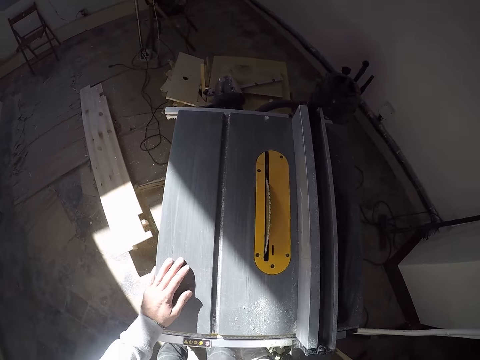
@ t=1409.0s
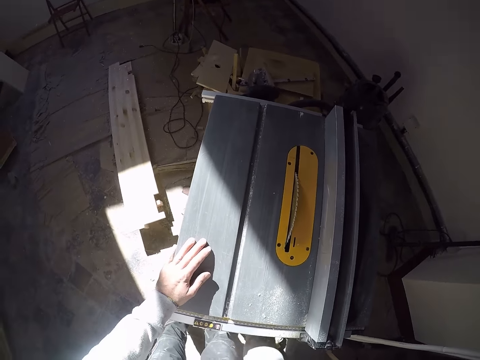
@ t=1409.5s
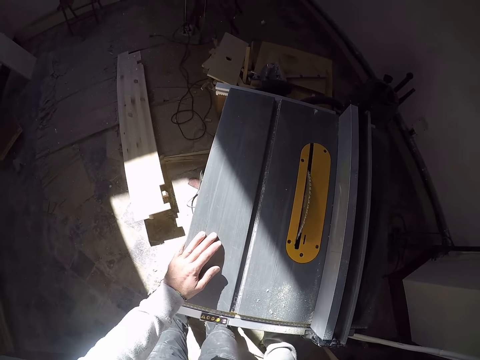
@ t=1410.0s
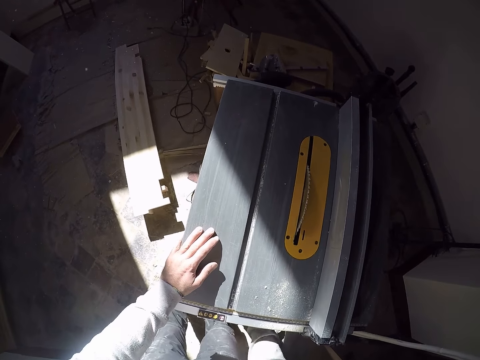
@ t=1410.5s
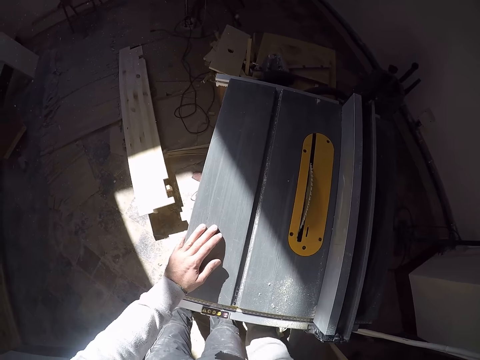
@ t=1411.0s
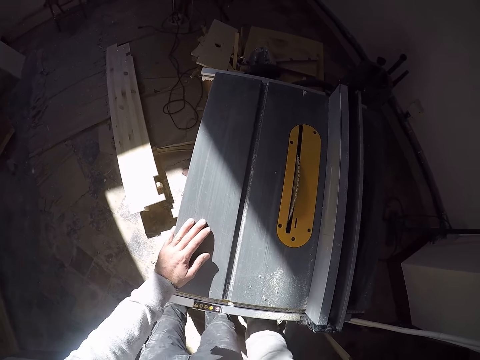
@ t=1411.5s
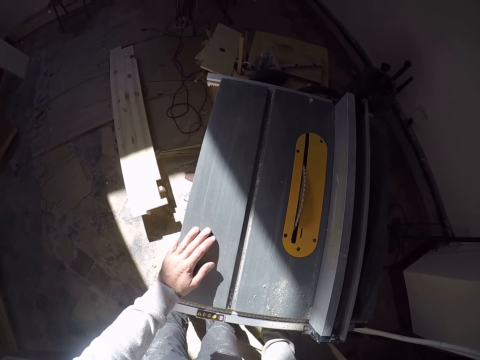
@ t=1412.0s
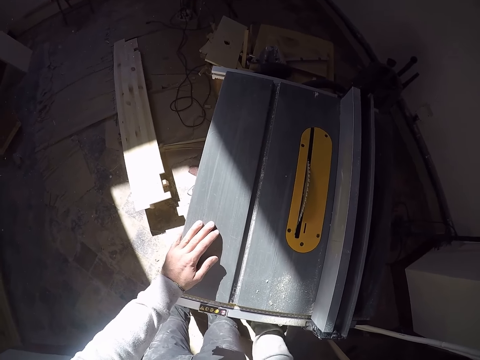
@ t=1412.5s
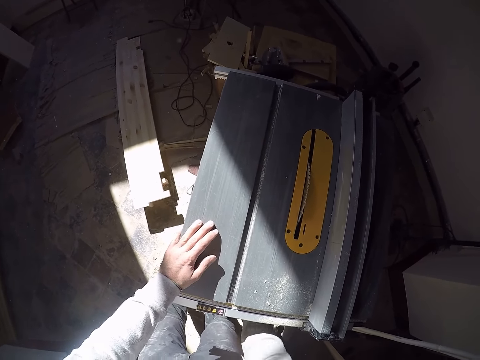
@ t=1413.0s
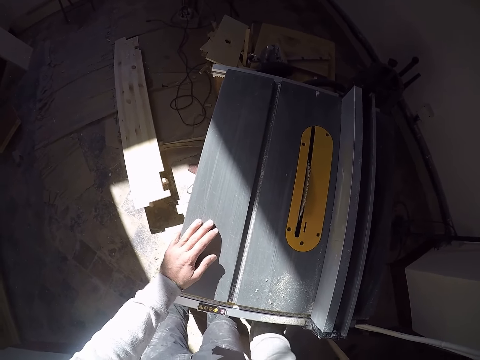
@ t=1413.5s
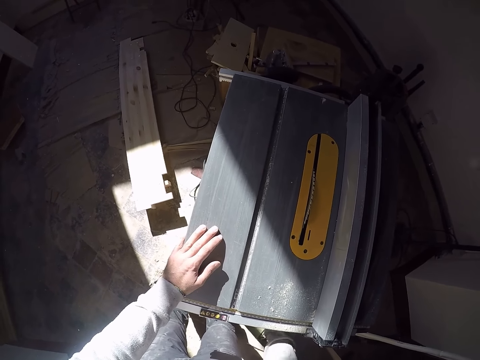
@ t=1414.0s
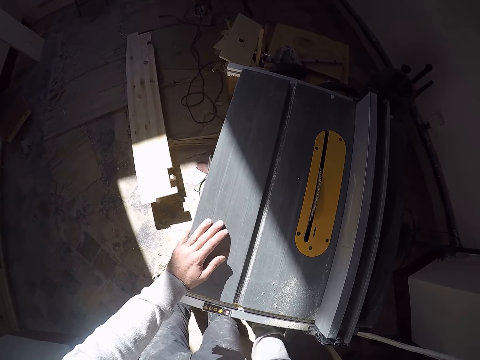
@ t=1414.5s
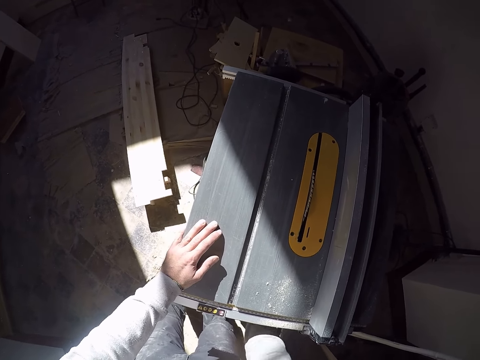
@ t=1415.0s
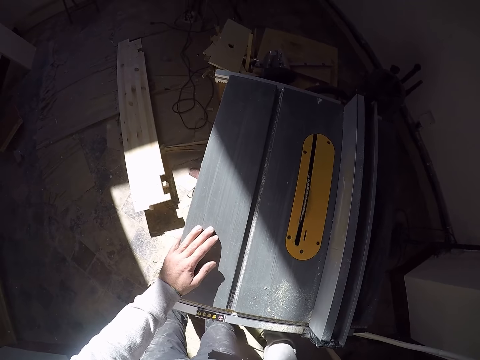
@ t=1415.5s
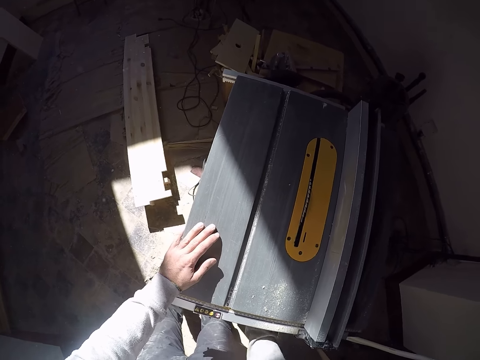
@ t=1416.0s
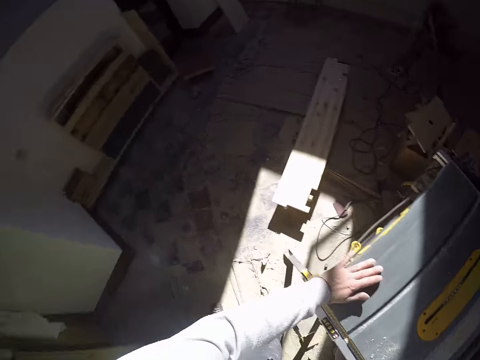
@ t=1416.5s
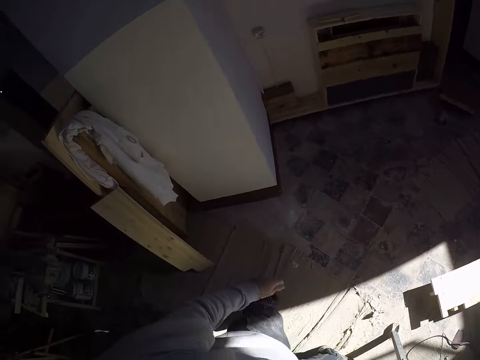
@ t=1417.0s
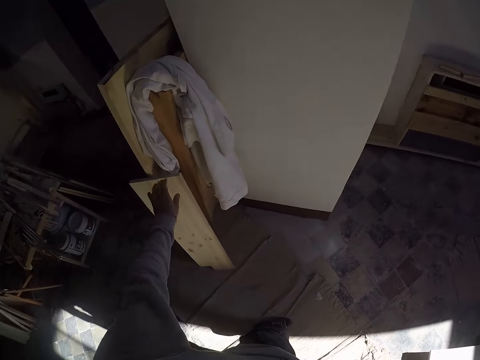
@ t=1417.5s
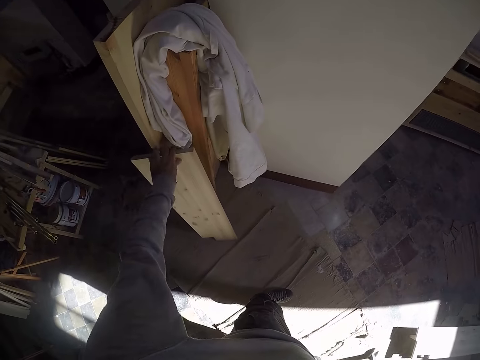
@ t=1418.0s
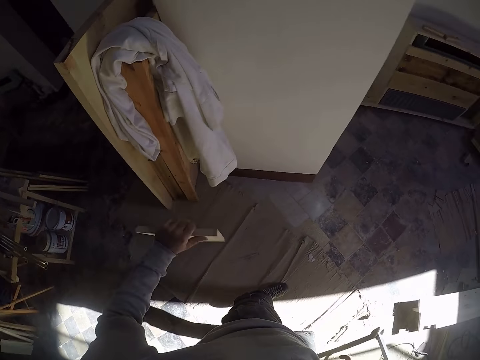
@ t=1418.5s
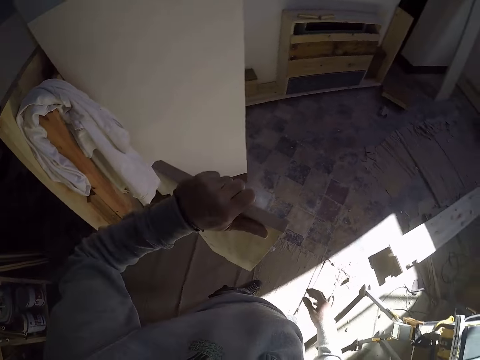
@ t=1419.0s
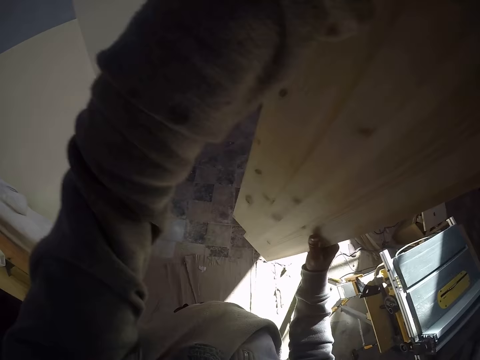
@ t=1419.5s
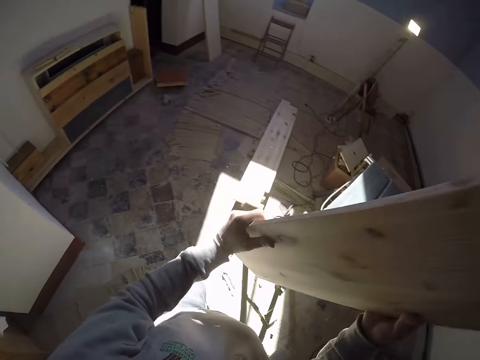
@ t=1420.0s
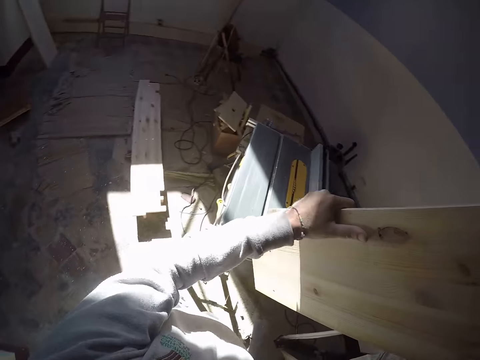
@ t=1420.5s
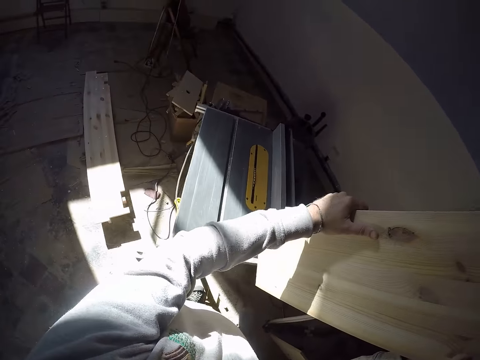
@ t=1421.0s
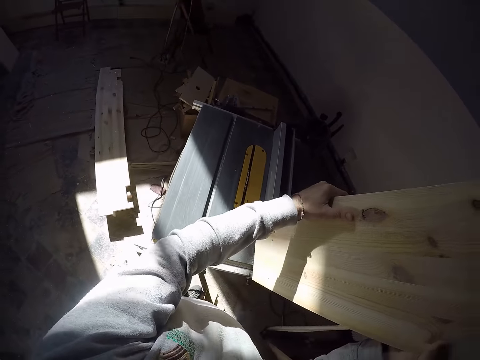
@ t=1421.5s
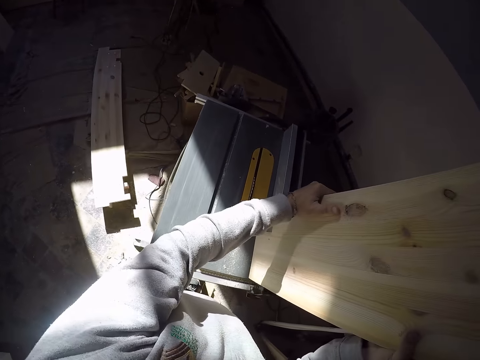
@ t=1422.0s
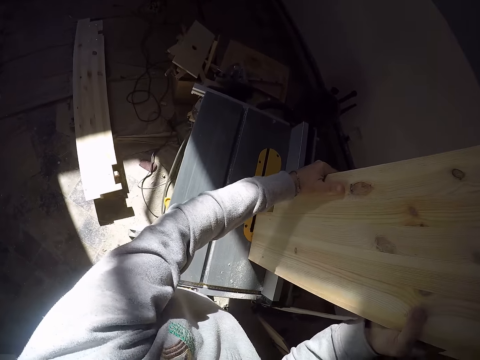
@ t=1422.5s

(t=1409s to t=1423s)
The camera wearer removes his left hand from the wood cutter or table saw machine. He turns towards a wood by a wall. He picks the wood by the wall with his left hand. He carries the wood with both hands. He puts the piece of wood on the table saw machine.

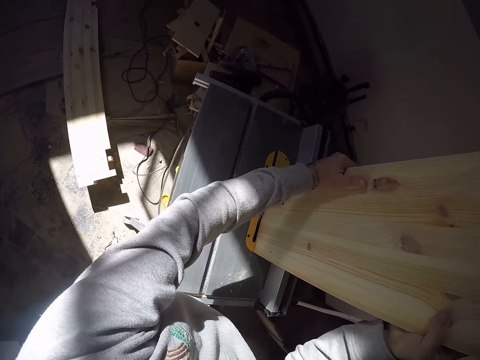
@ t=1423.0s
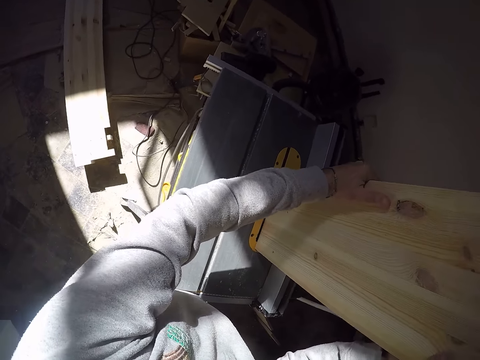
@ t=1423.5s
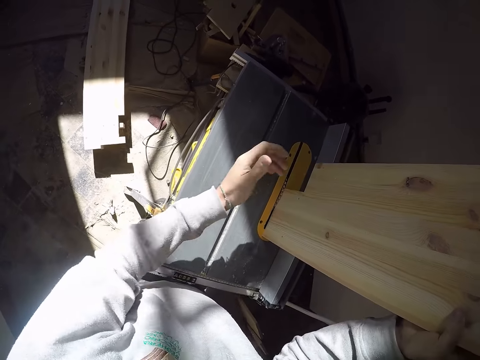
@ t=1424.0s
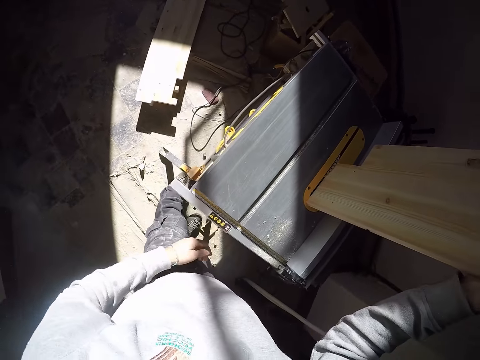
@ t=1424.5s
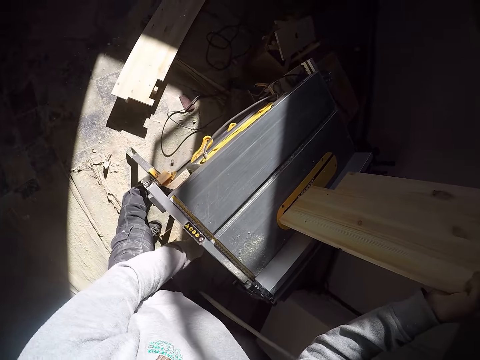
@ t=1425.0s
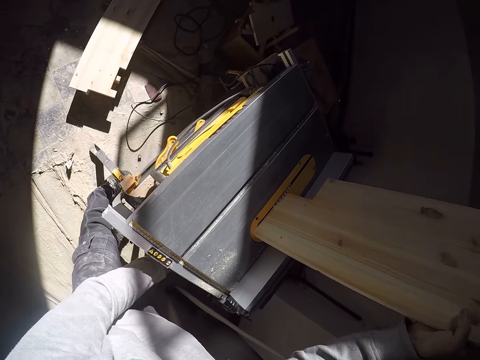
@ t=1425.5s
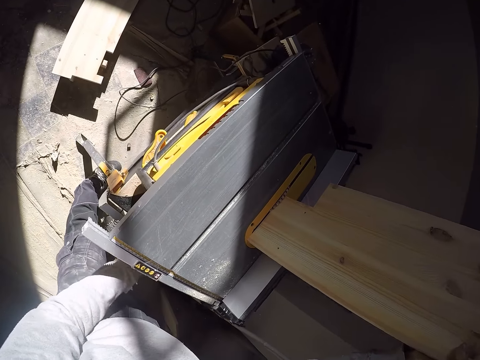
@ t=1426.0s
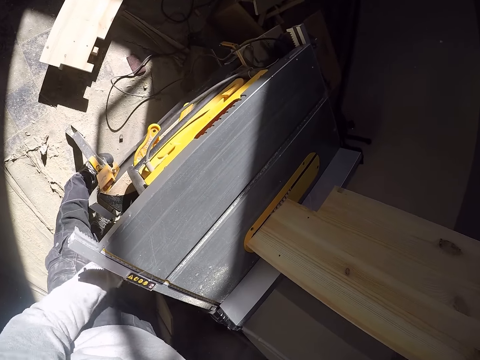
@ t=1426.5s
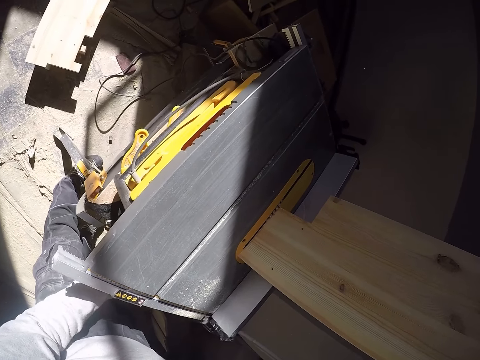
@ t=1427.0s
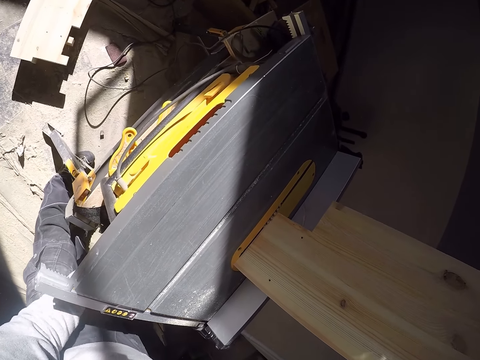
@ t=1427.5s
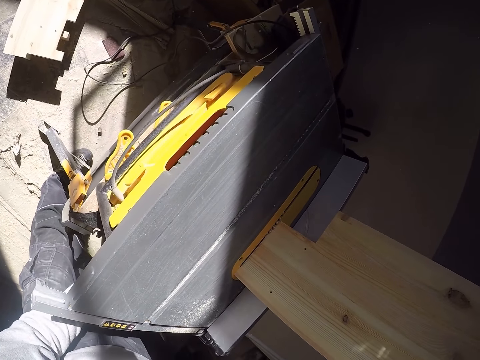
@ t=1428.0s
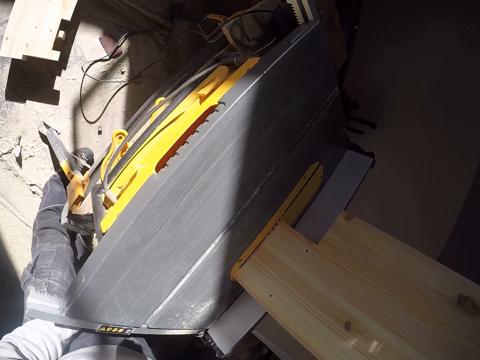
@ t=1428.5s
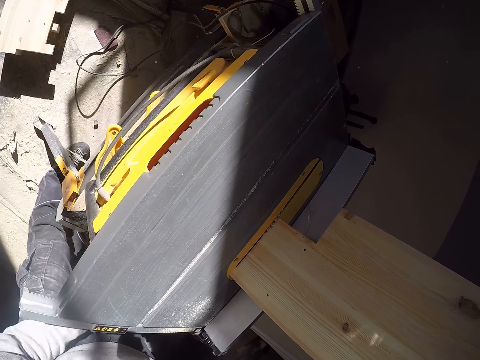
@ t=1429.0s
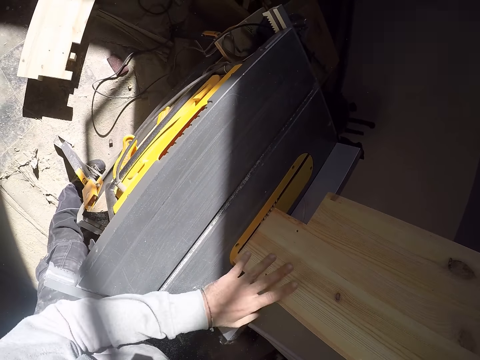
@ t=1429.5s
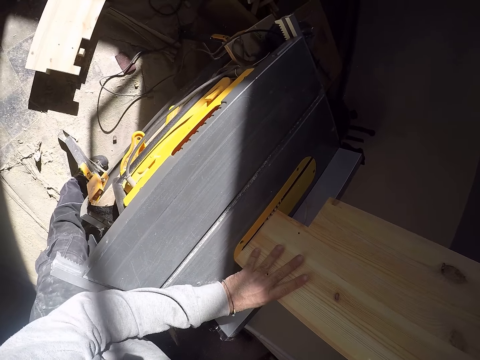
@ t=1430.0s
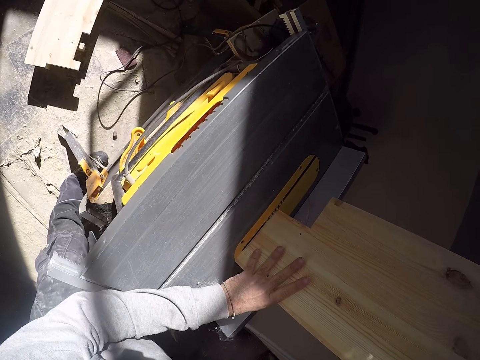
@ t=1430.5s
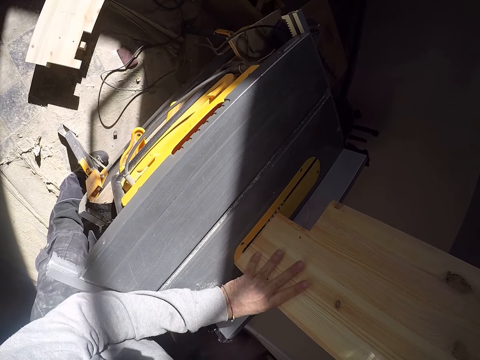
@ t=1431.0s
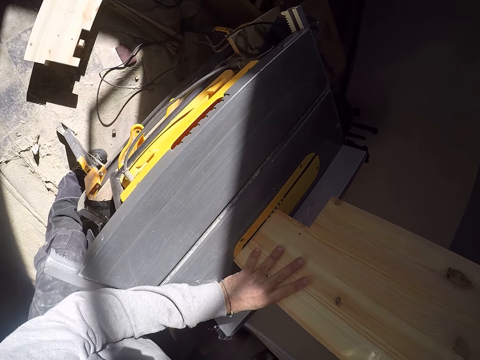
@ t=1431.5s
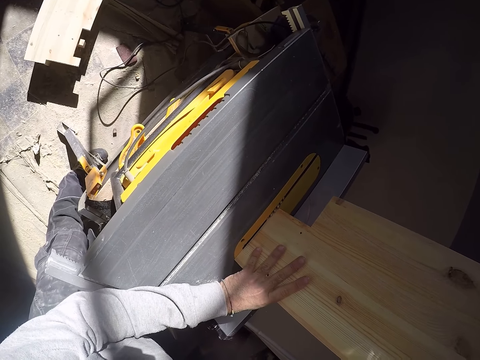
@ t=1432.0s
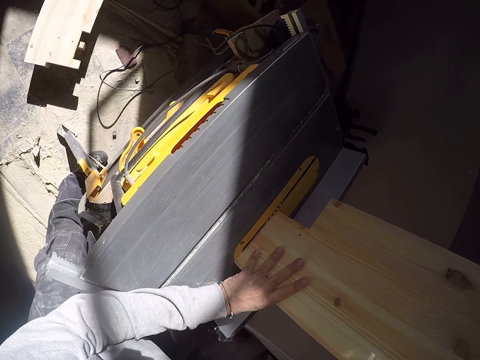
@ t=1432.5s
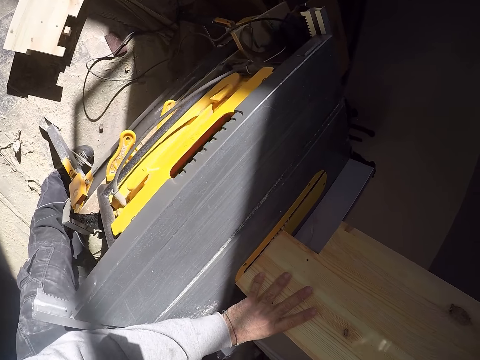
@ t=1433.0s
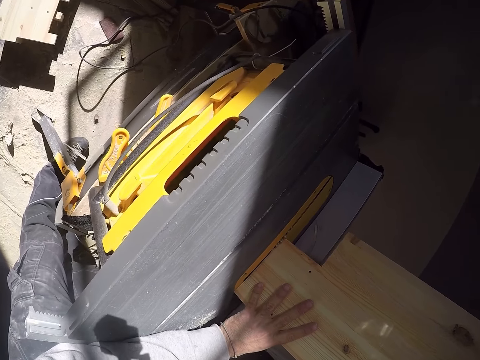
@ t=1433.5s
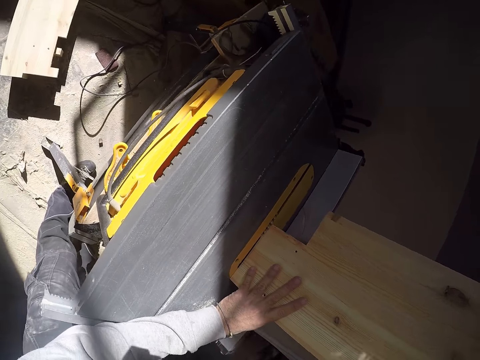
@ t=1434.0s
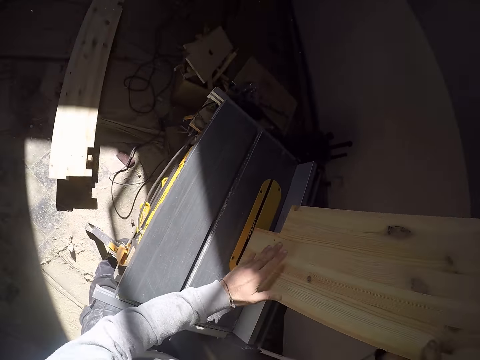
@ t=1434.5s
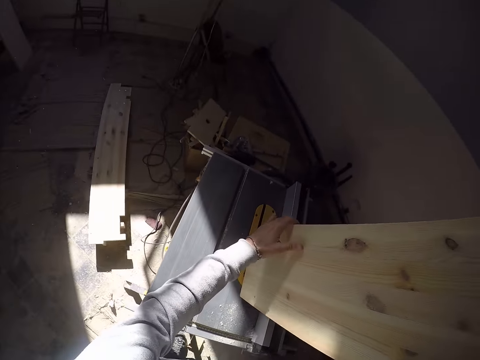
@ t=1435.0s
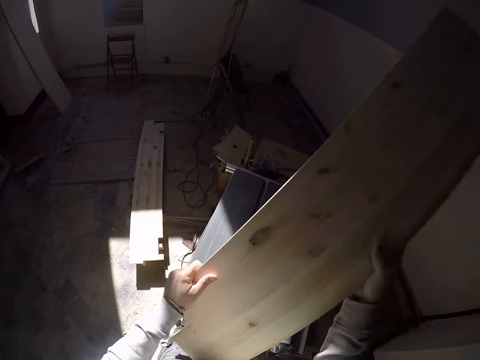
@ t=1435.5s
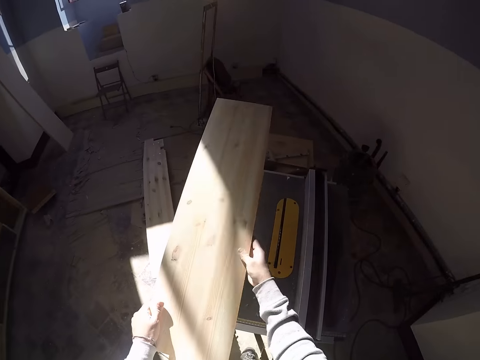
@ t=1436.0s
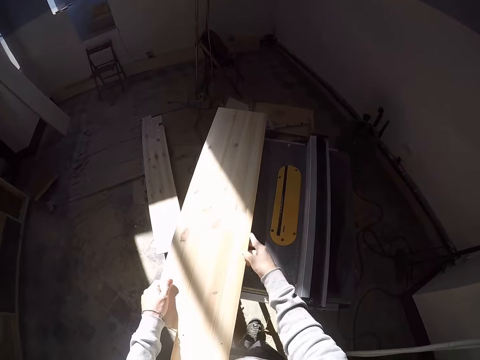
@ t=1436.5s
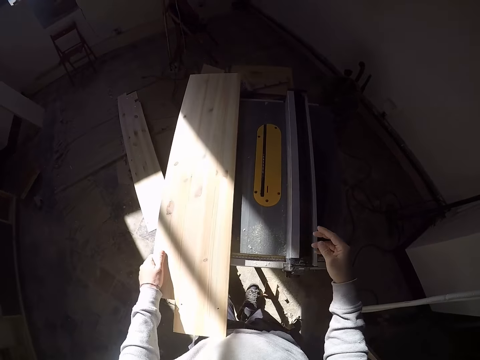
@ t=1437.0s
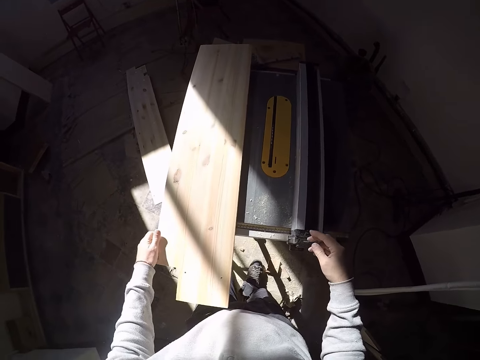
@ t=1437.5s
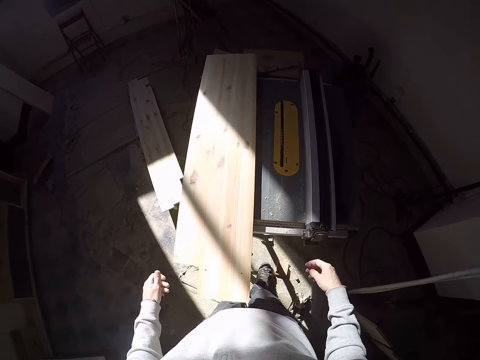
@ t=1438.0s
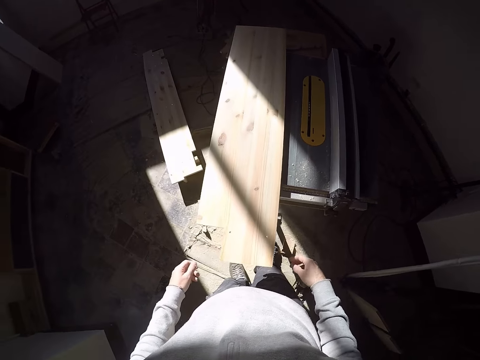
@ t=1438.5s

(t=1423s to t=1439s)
The camera wearer removes his left hand from the wood on the wood cutter. He touches something. He drags the cable under the wood cutter with his left hand. He removes his left hand from the cable. He holds the piece of wood with both hands. He places his left hand on the wood on the wood cutter. He removes his left hand from the wood on the wood cutter. He places his left hand on the wood on the wood cutter. He turns the piece of wood. He removes the wood from the wood cutter with both hands. He places the wood on the wood cutter with both hands. He removes his right hand from the wood on the wood cutter. He removes his left hand from the wood on the wood cutter.
